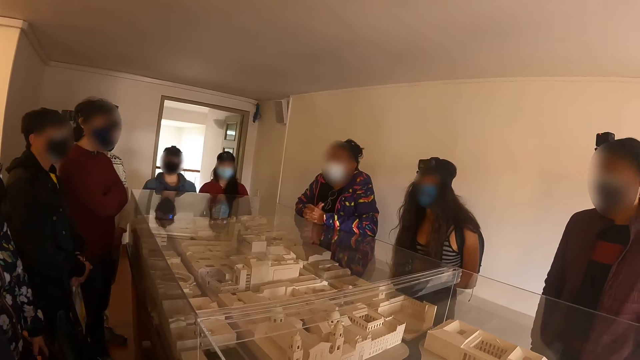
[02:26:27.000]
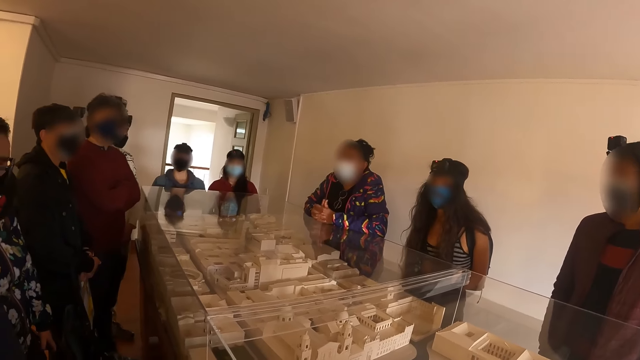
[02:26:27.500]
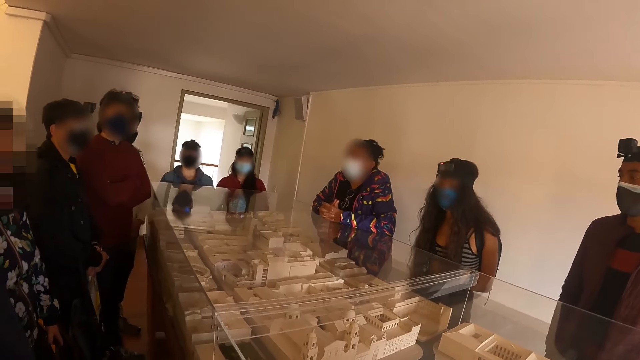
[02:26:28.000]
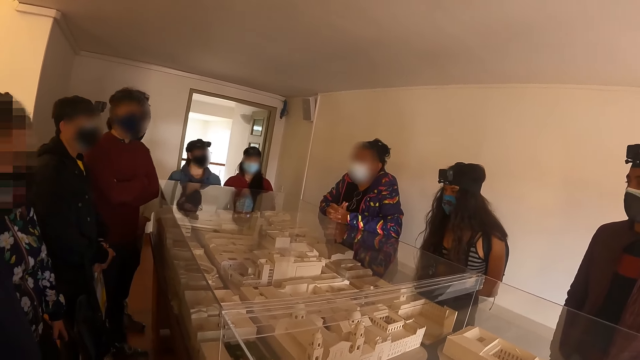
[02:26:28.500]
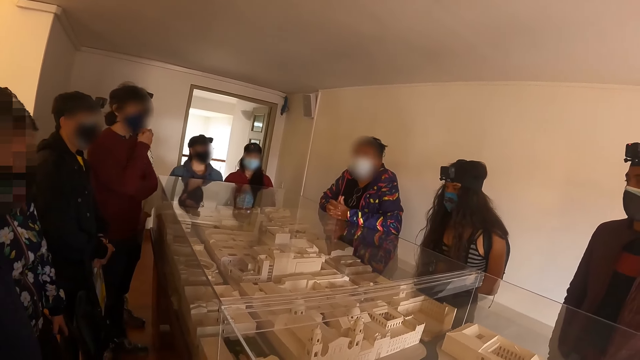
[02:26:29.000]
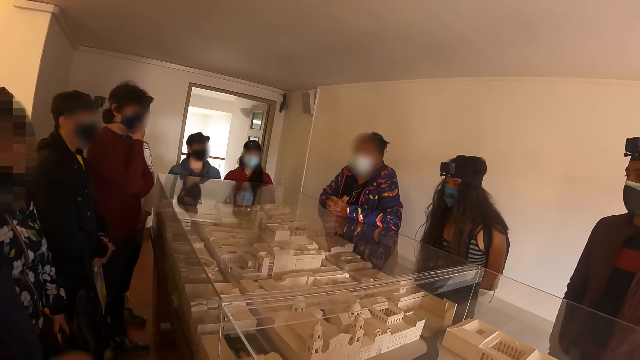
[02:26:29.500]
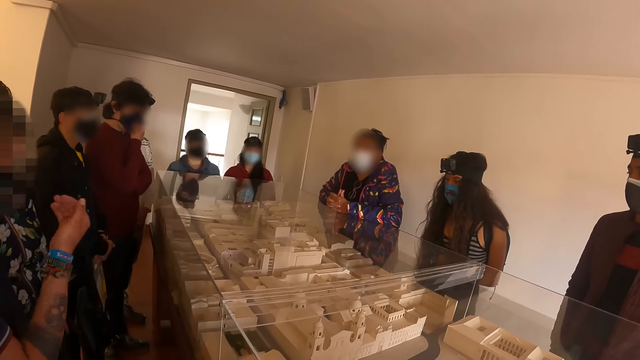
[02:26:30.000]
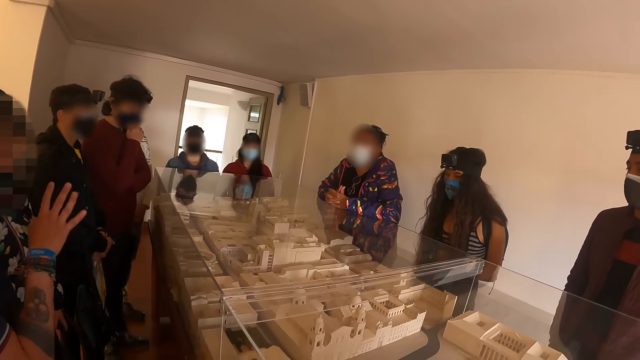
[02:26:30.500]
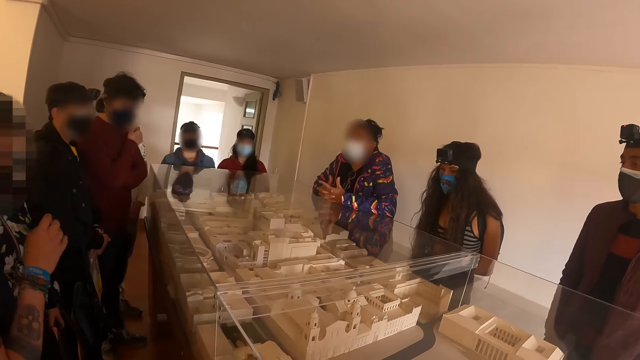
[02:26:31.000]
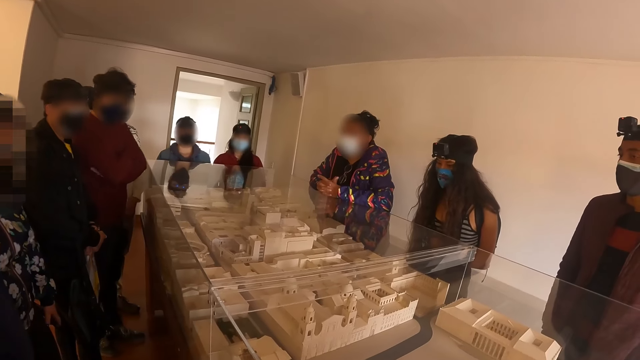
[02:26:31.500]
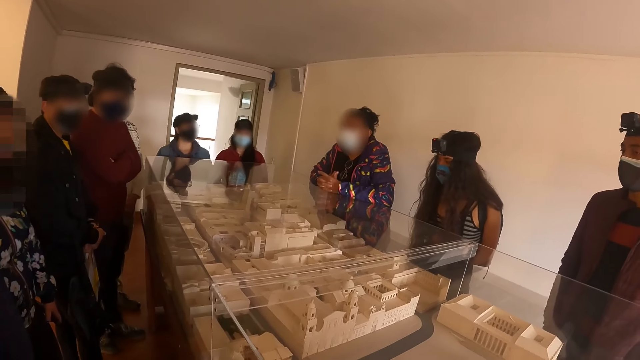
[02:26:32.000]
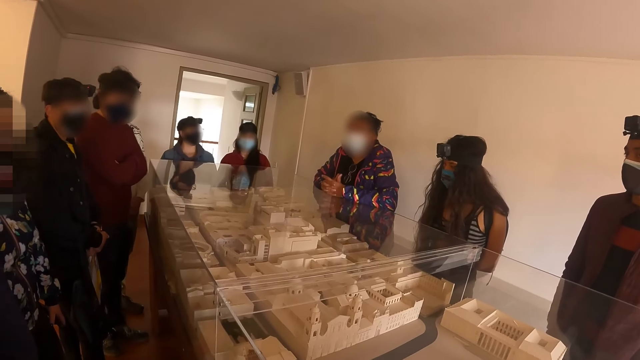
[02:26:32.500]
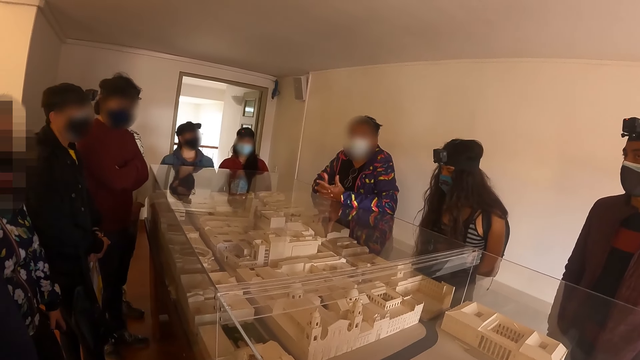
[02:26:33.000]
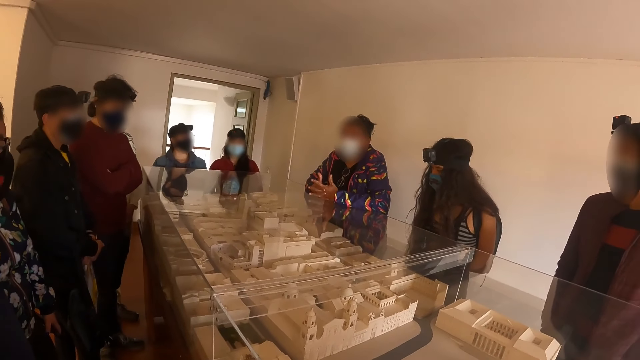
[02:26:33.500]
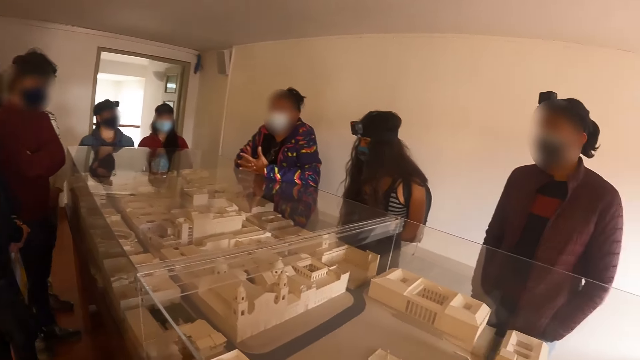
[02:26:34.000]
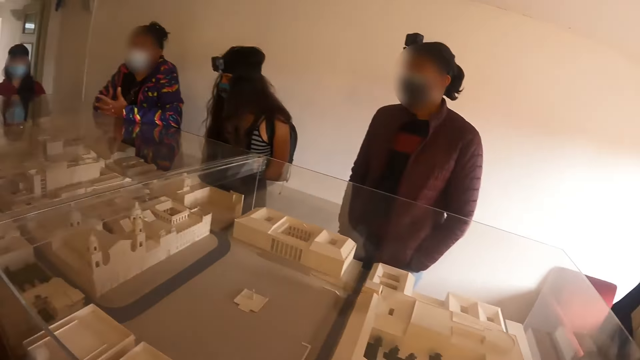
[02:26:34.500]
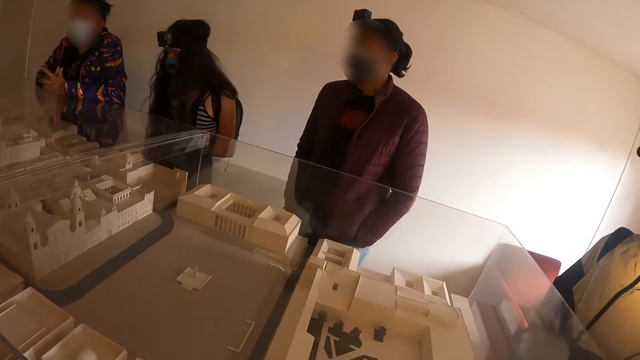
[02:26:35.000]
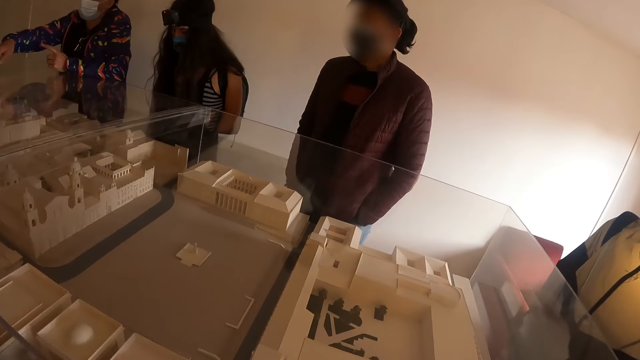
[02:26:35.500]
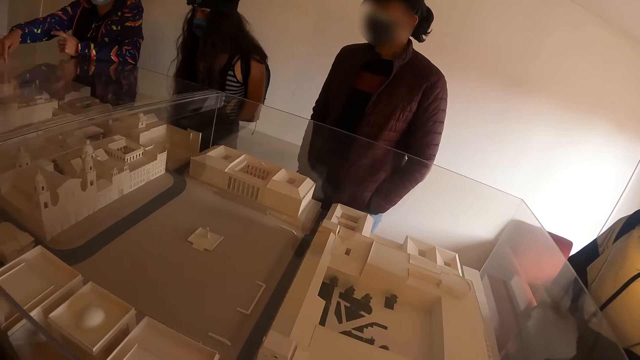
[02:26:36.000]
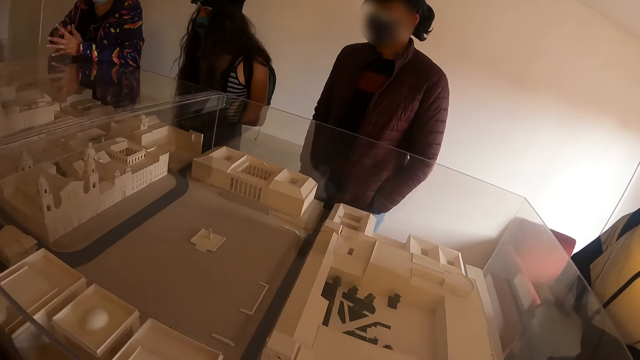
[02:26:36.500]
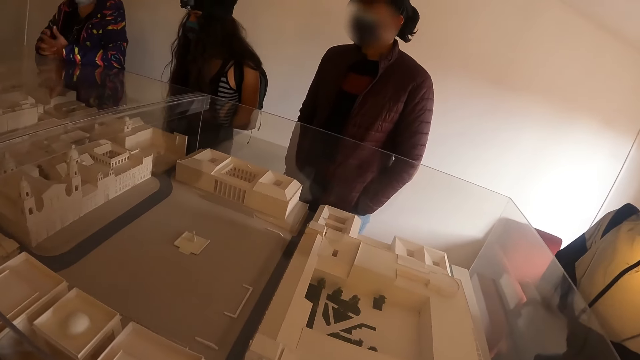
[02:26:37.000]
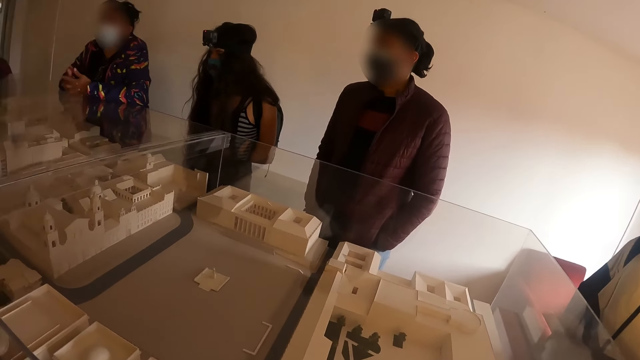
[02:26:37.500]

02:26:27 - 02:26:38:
A lady communicates to another lady, and men gather at the counter. Another lady communicates to the ladies and the men at the counter. The camera wearer looks at the architecture model house.

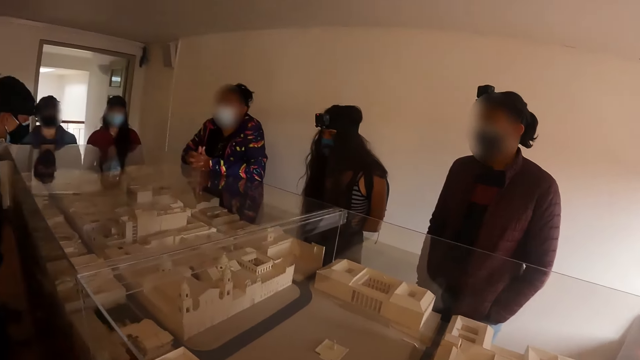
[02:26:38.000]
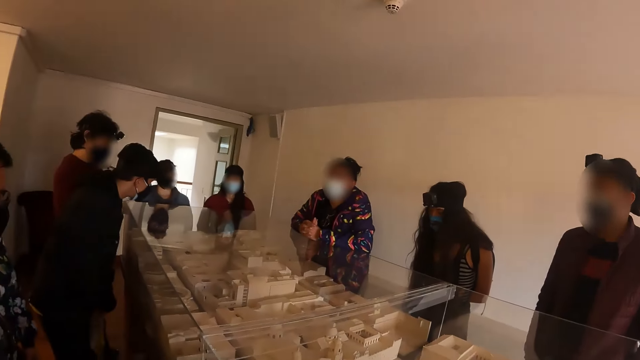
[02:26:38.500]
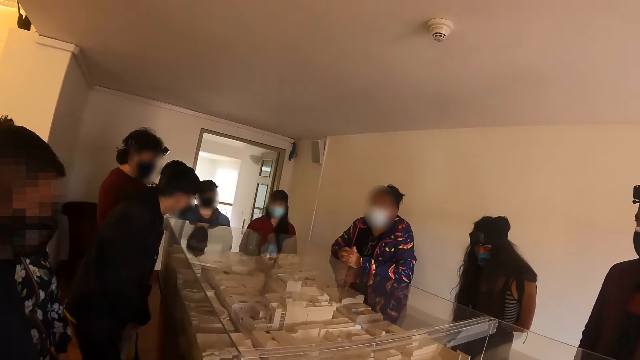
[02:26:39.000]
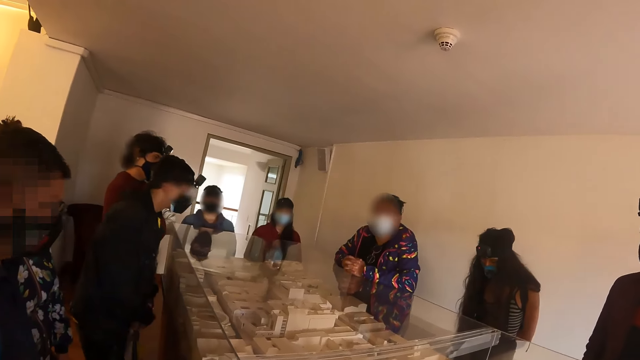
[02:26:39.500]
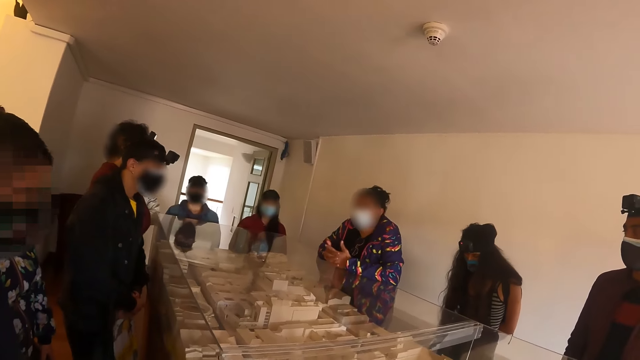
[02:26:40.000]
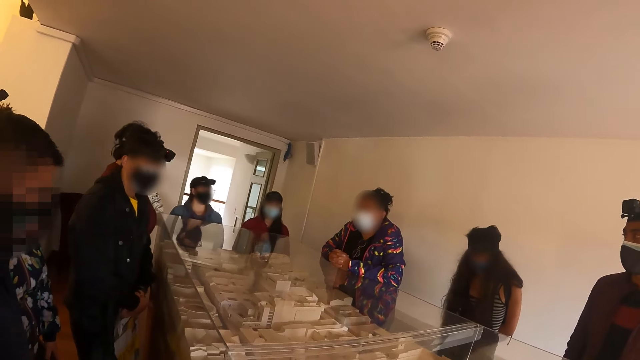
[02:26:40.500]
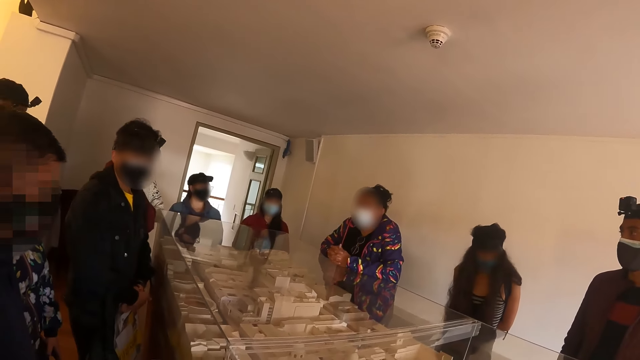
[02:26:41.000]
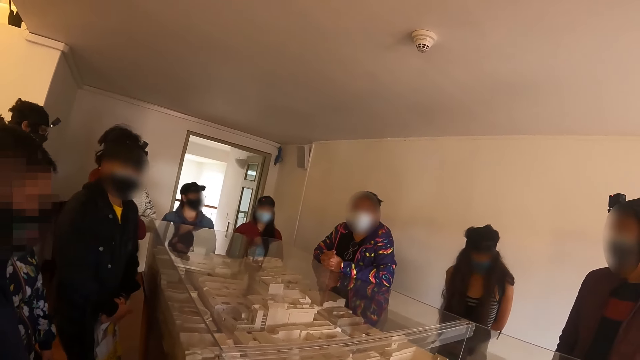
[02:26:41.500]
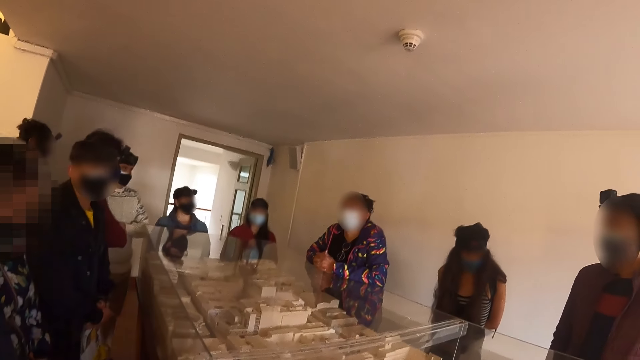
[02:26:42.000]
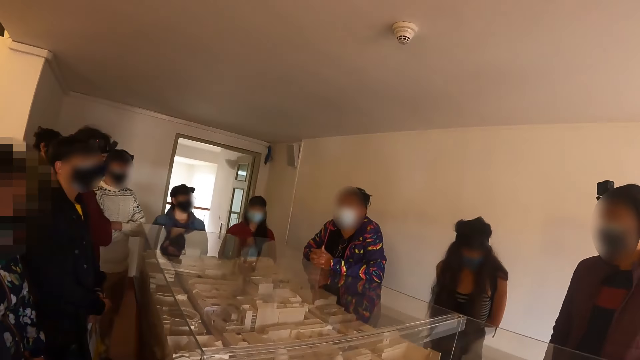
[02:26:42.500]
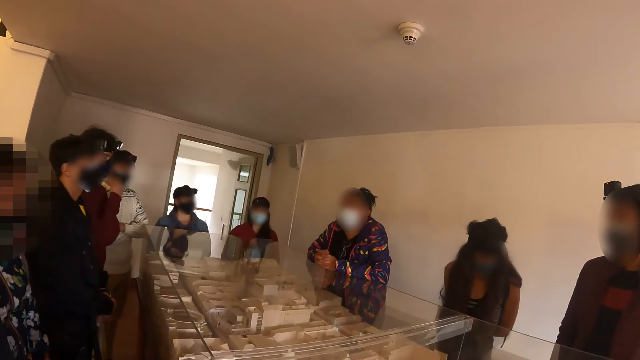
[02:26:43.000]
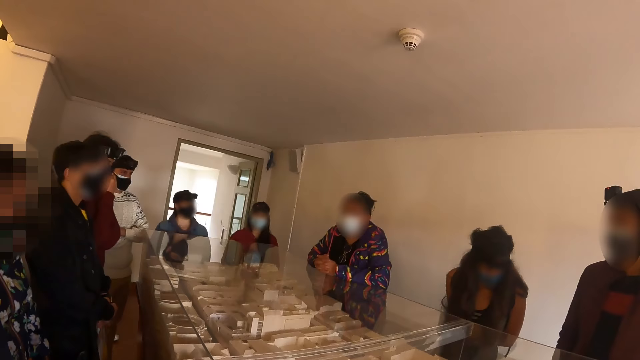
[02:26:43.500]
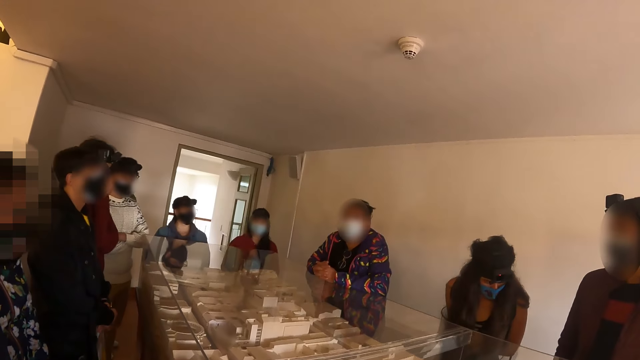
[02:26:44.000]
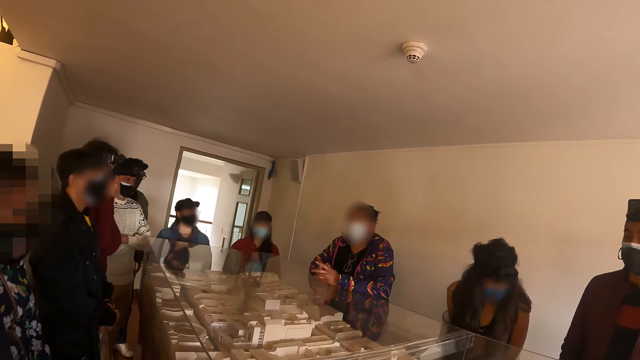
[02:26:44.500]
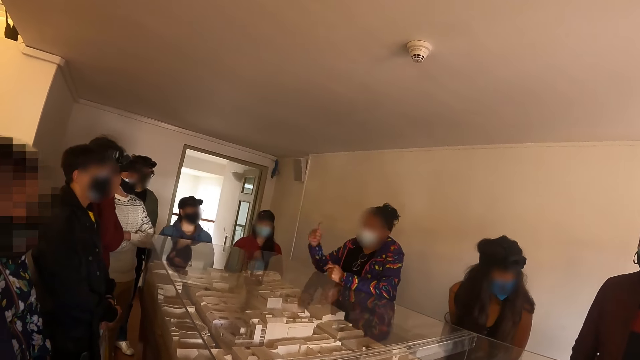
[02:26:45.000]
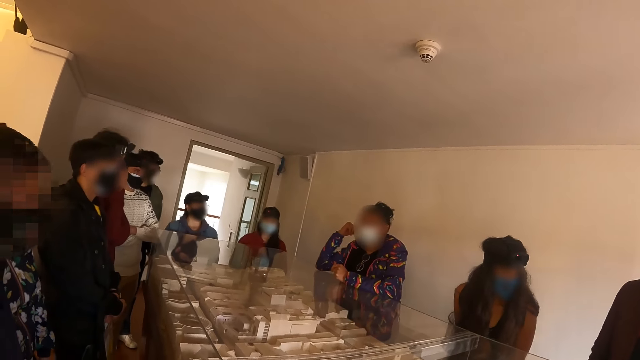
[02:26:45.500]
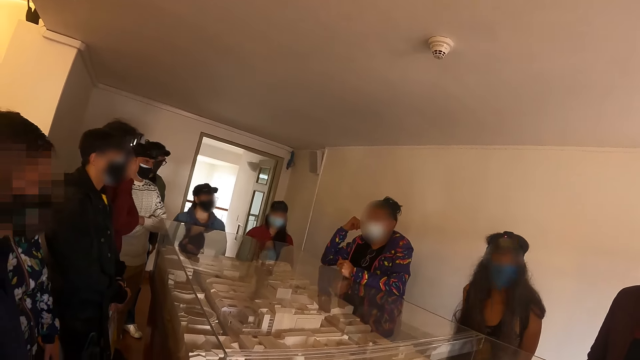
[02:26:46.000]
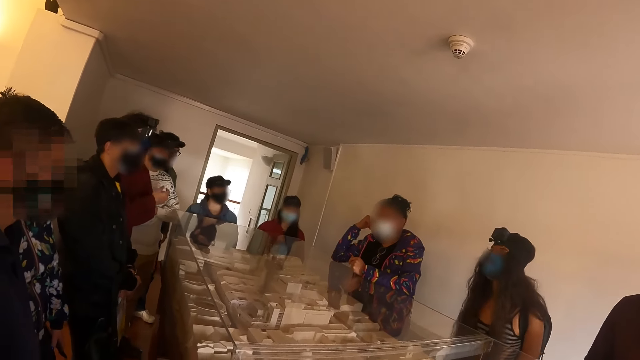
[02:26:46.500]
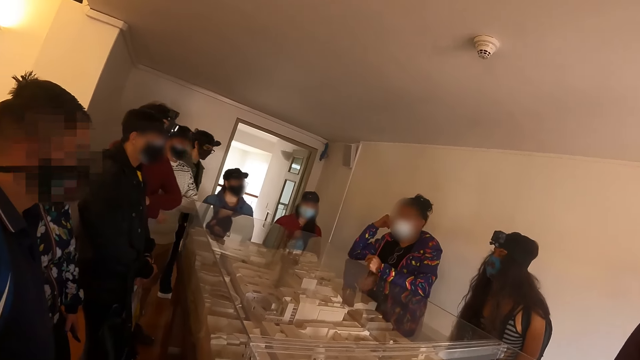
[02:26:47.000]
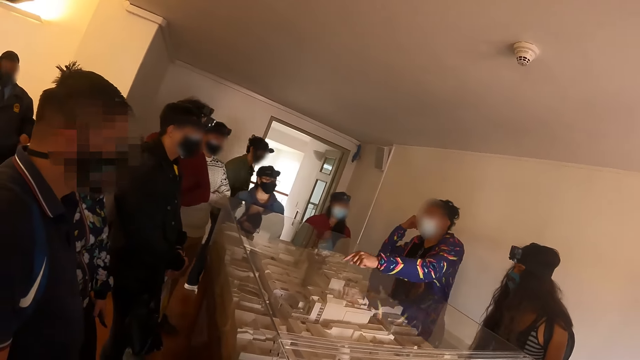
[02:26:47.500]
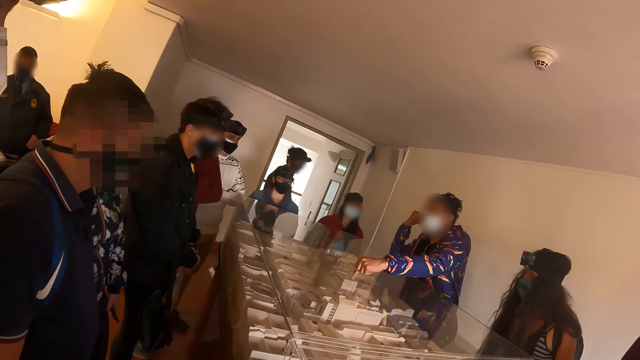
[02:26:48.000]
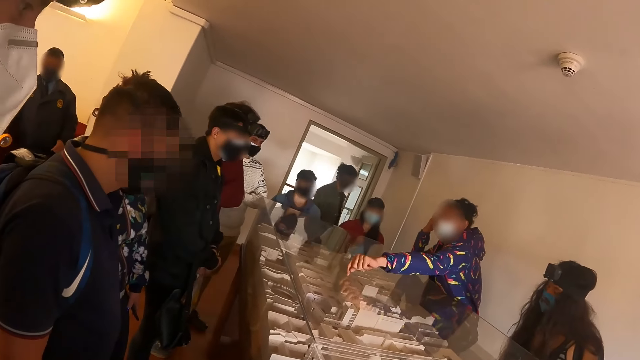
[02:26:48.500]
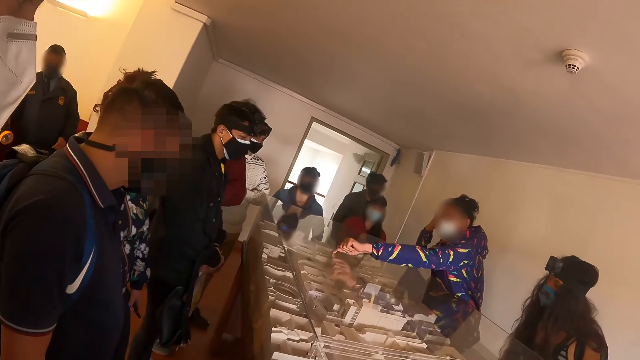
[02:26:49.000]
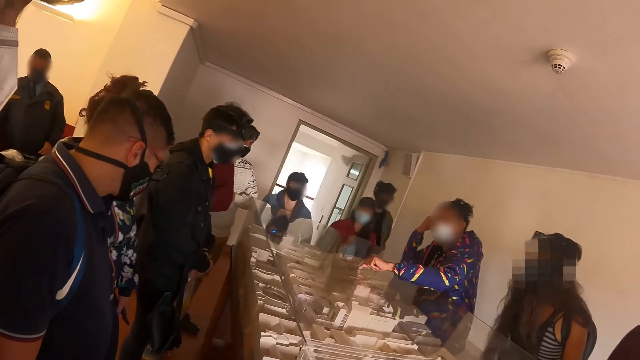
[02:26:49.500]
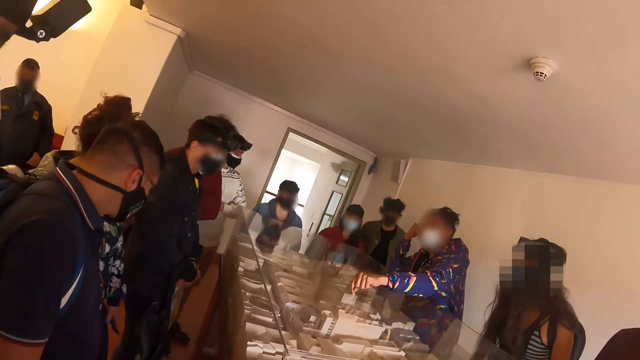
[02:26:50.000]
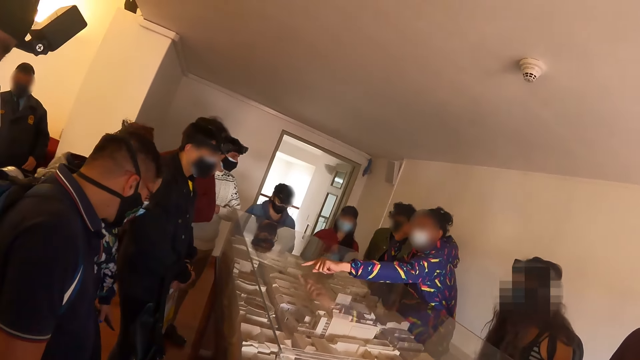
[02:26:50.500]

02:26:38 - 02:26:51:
An instructor speaks to persons in the hall. The camera wearer looks at the instructor. They look at persons in the room. They look at the instructor. The instructor speaks to the persons in the hall. A man adjusts the face mask. A lady holds the face with the left hand. The lady shows items at the counter to other ladies and men. The instructor points to the architecture model house.
